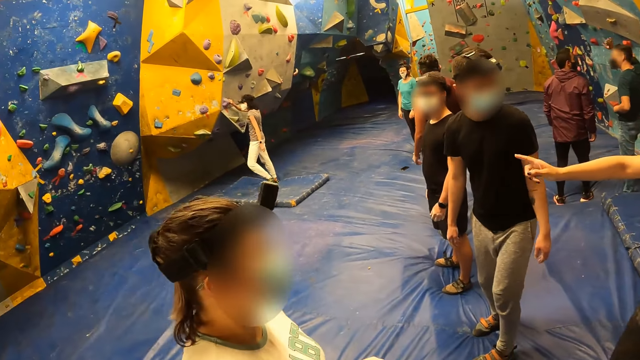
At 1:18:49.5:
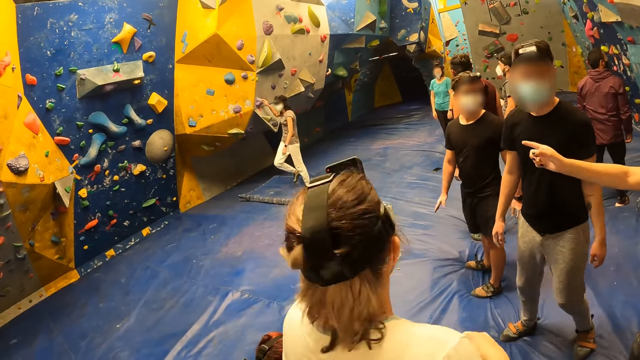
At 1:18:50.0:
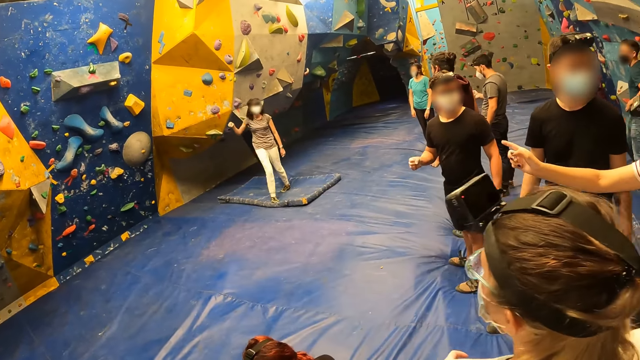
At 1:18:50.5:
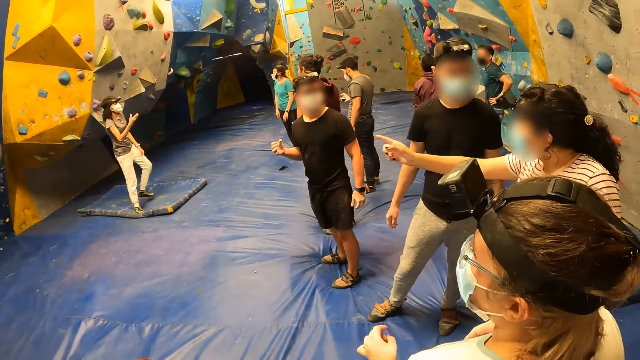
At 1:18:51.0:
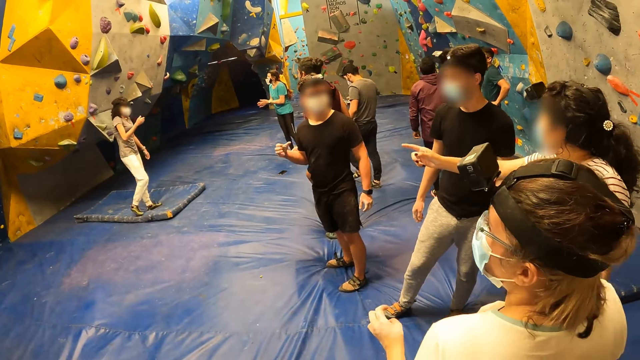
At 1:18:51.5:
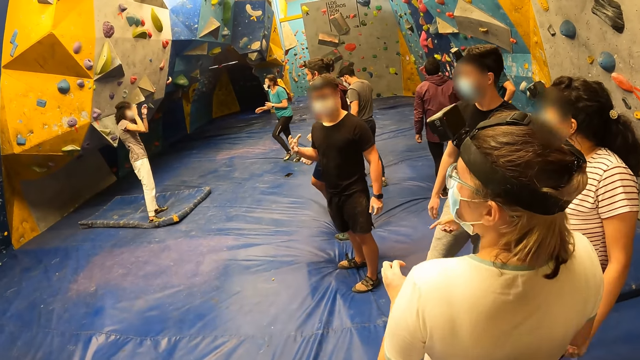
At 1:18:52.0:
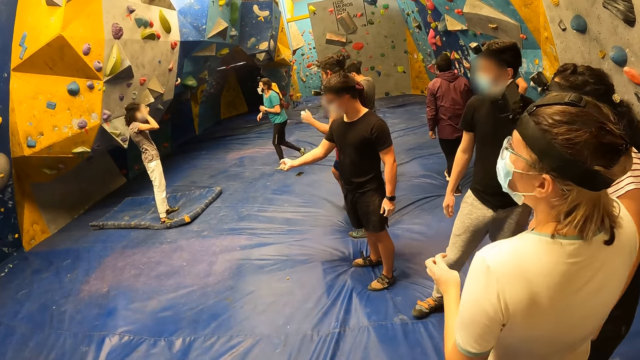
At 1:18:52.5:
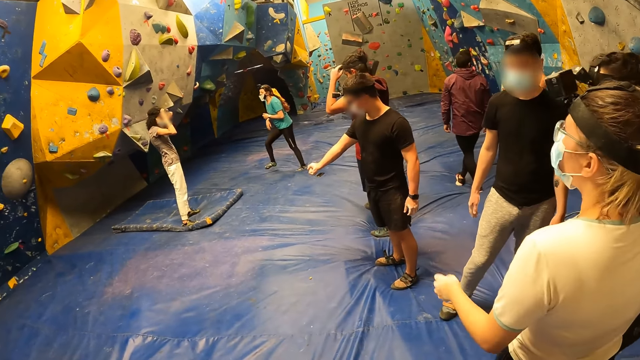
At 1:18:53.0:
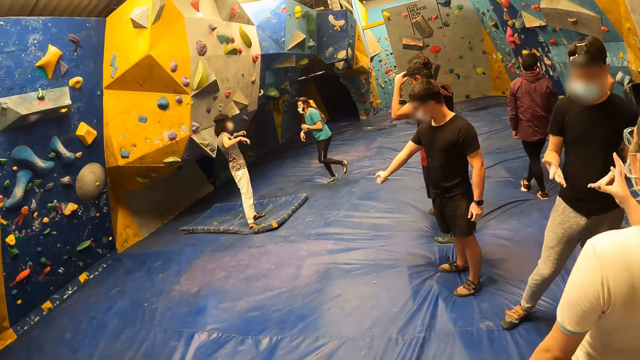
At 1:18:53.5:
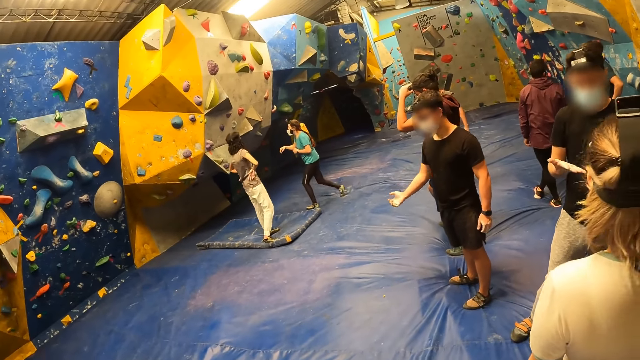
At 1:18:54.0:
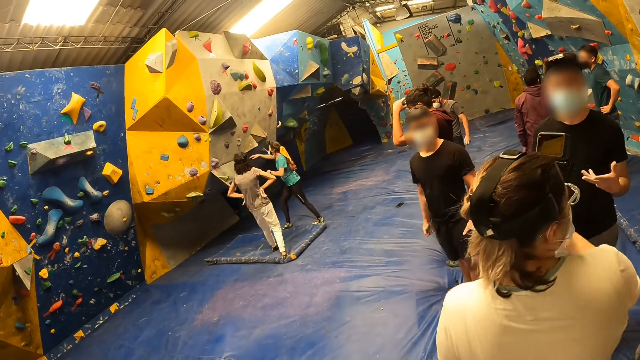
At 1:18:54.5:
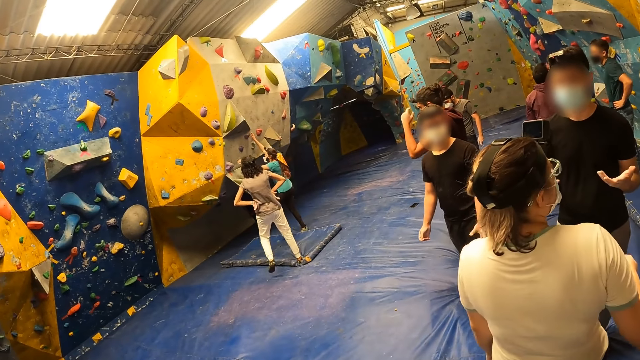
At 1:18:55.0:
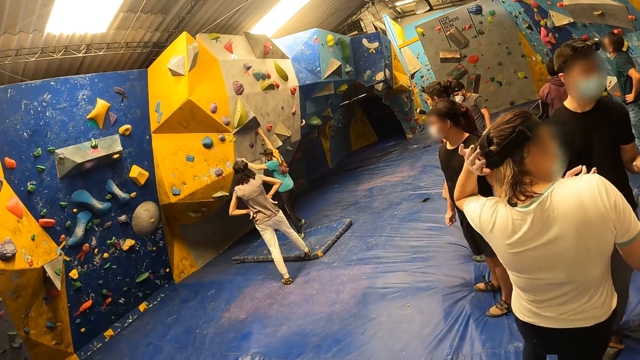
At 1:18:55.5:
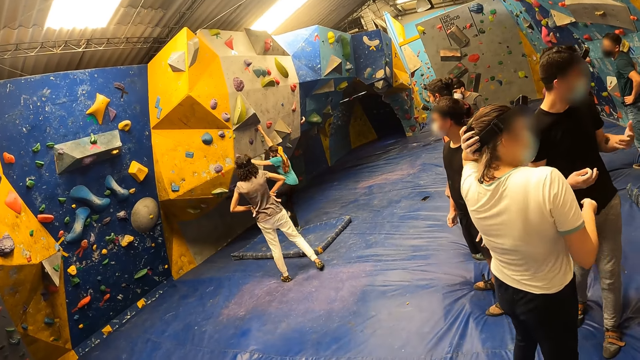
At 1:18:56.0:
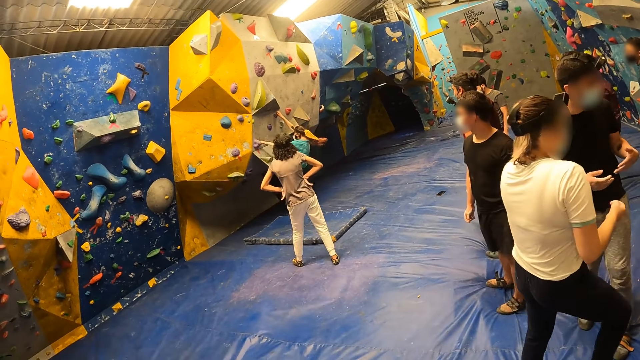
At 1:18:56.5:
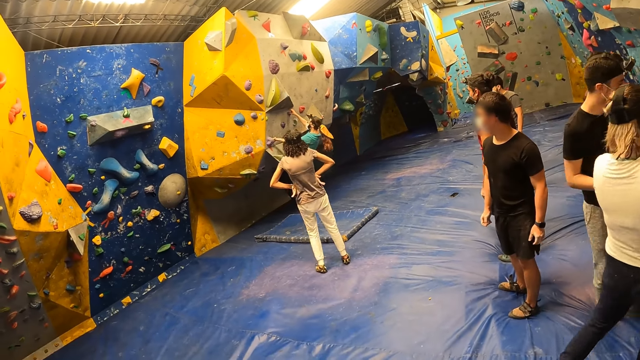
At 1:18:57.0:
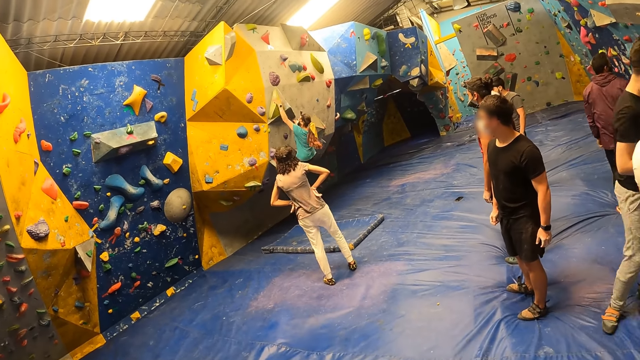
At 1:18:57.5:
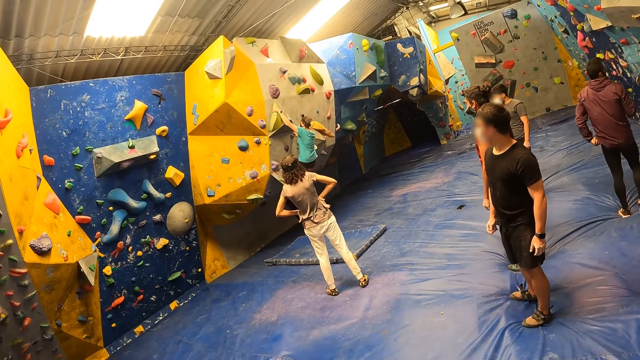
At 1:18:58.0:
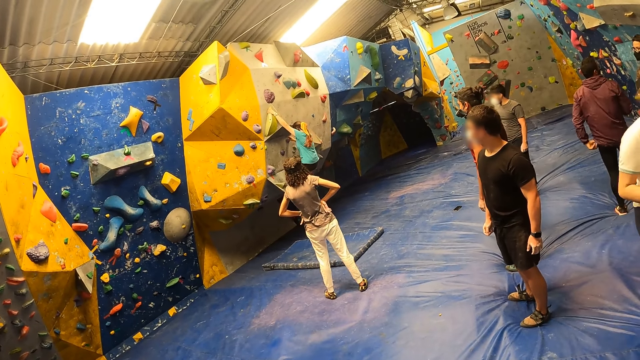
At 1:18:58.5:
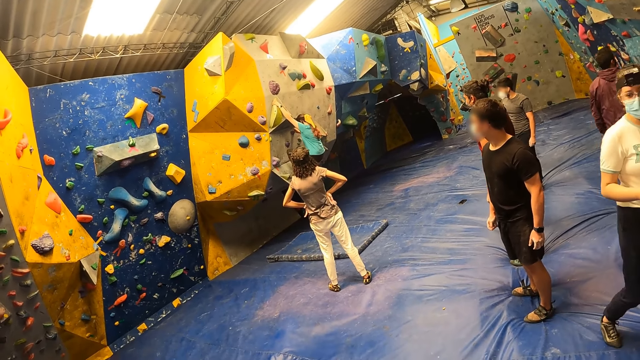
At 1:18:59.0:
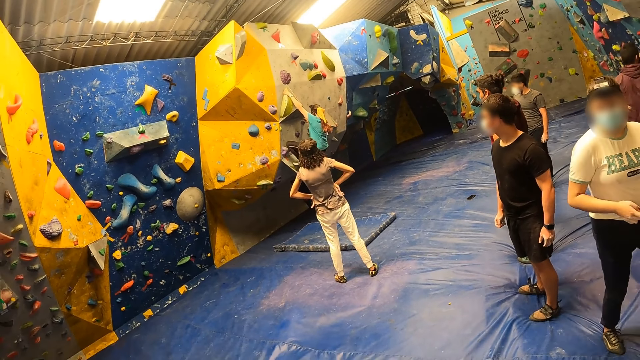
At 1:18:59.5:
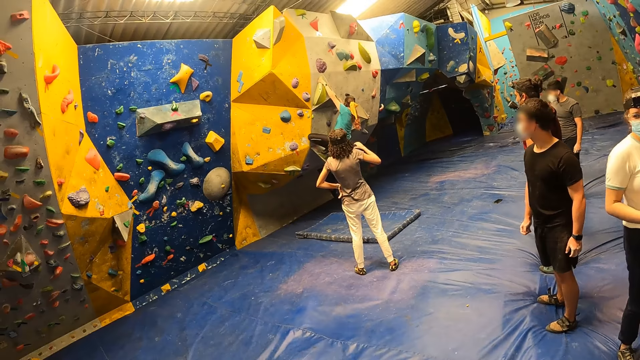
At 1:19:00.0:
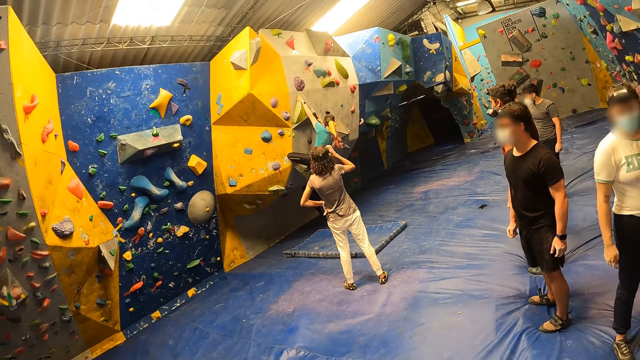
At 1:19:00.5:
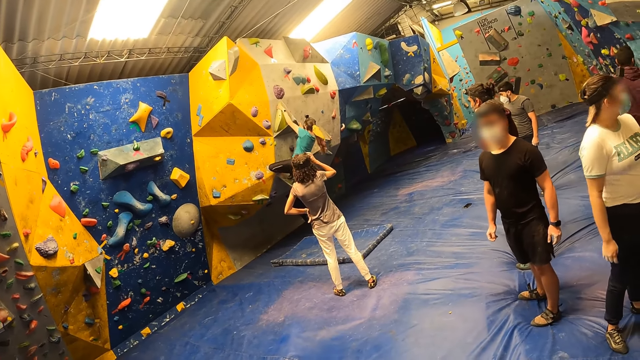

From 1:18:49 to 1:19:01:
A woman places both hands on the bouldering wall. She climbs the bouldering wall.

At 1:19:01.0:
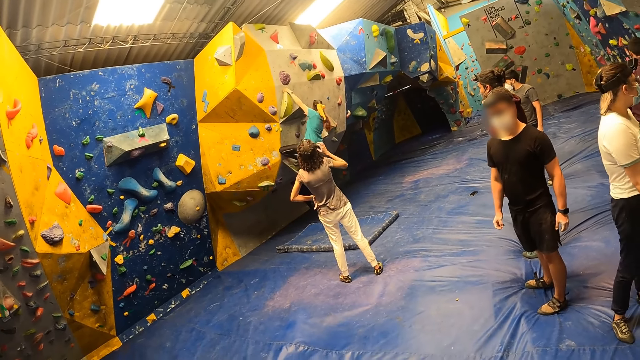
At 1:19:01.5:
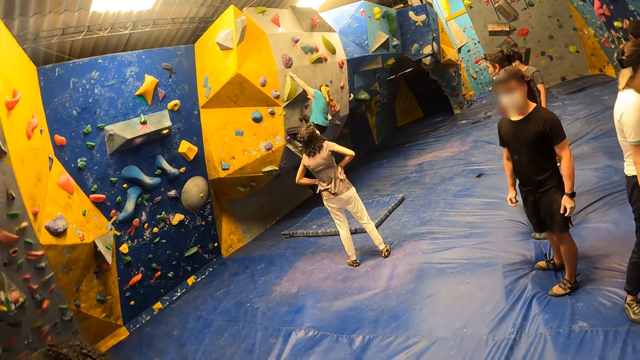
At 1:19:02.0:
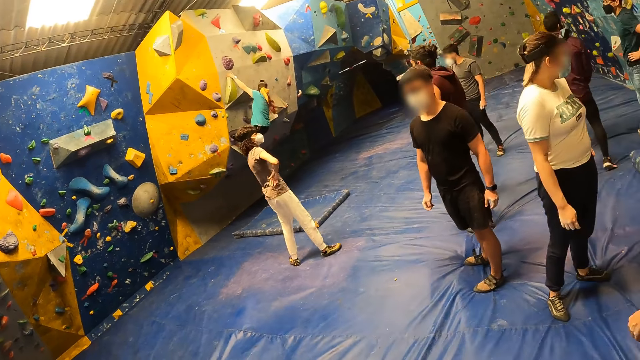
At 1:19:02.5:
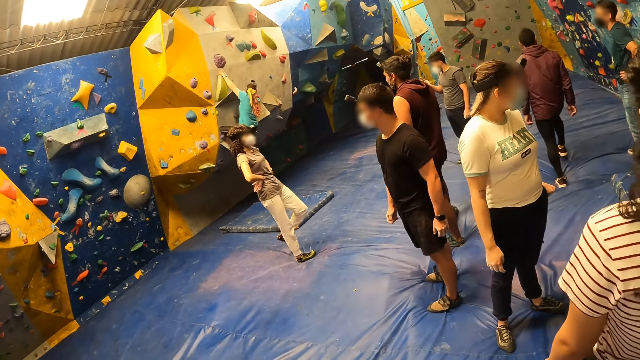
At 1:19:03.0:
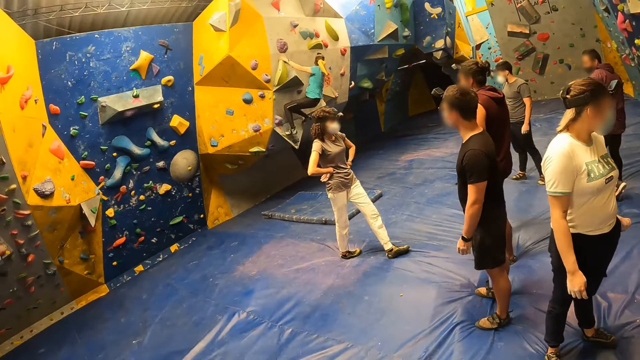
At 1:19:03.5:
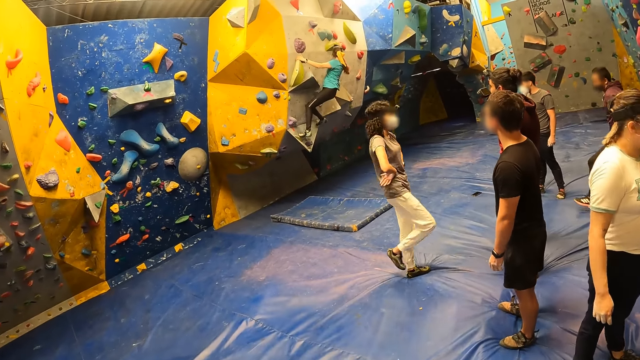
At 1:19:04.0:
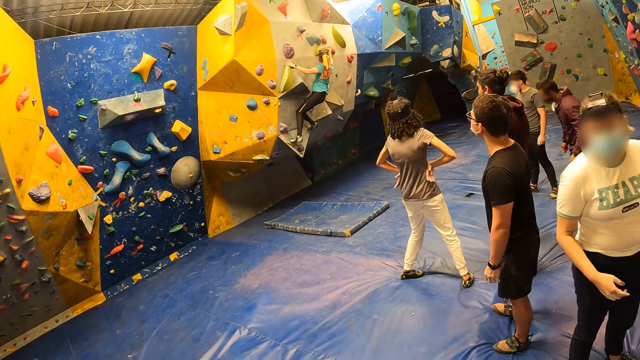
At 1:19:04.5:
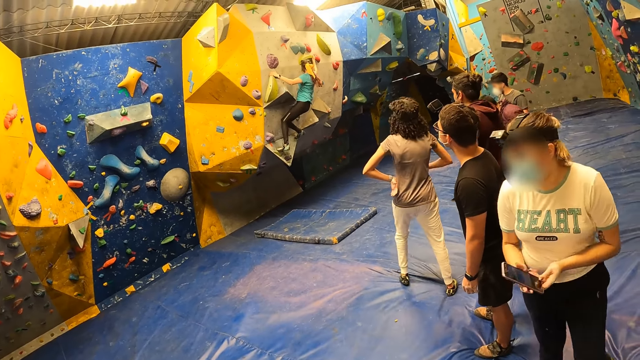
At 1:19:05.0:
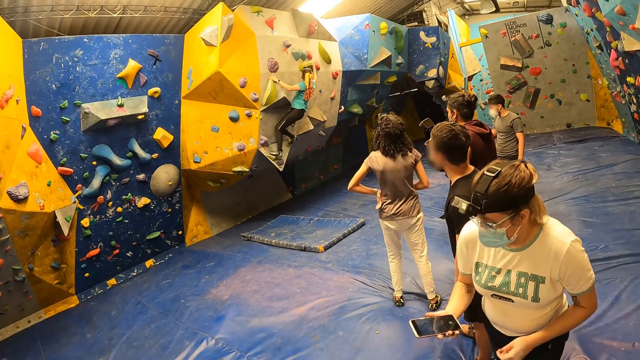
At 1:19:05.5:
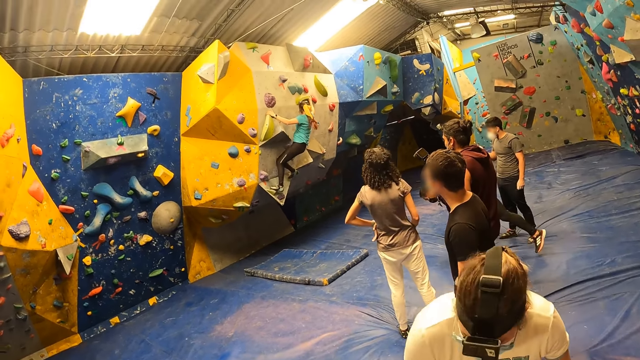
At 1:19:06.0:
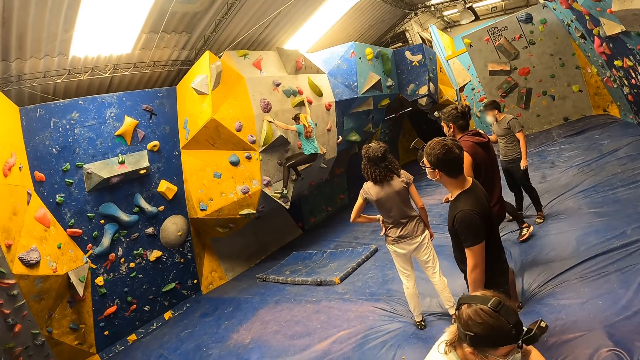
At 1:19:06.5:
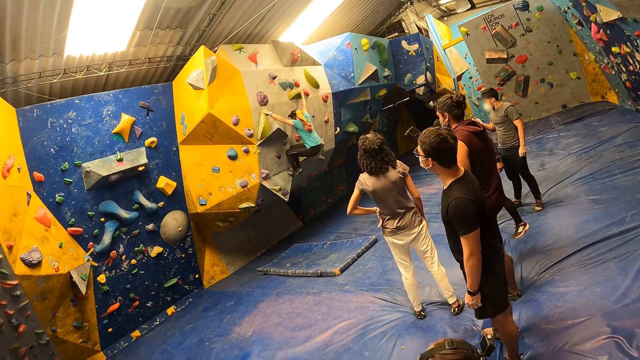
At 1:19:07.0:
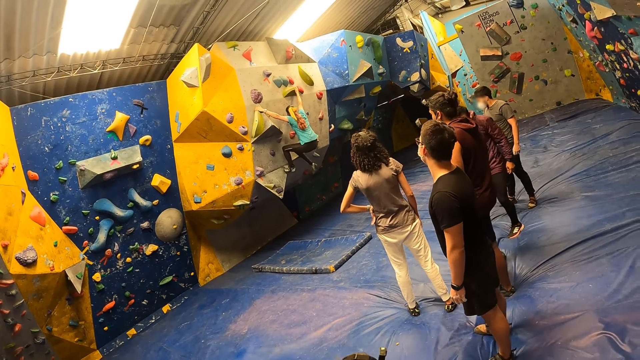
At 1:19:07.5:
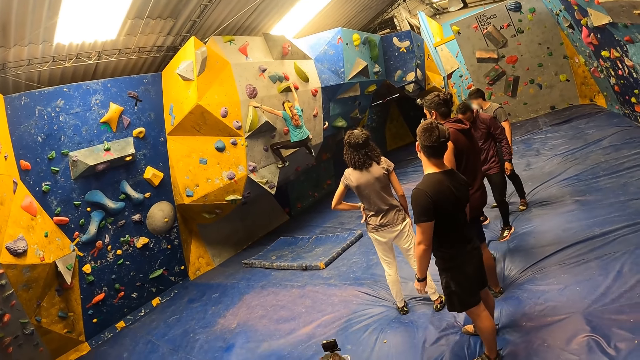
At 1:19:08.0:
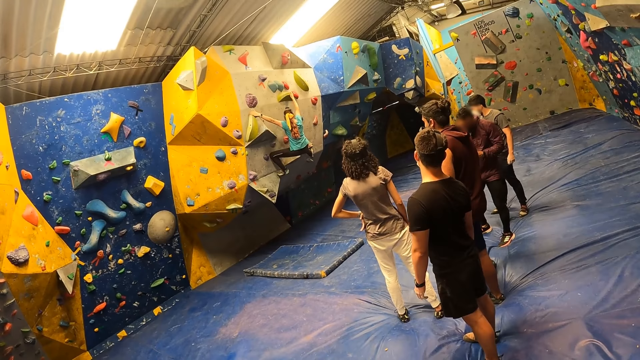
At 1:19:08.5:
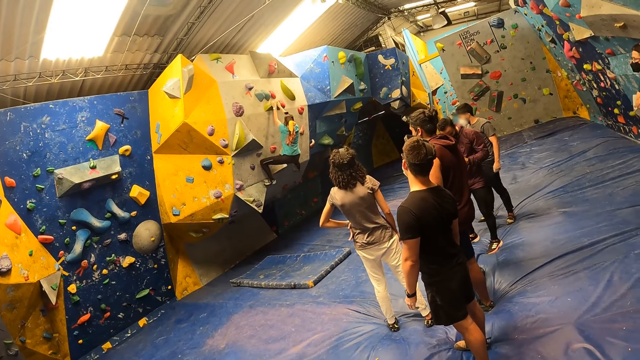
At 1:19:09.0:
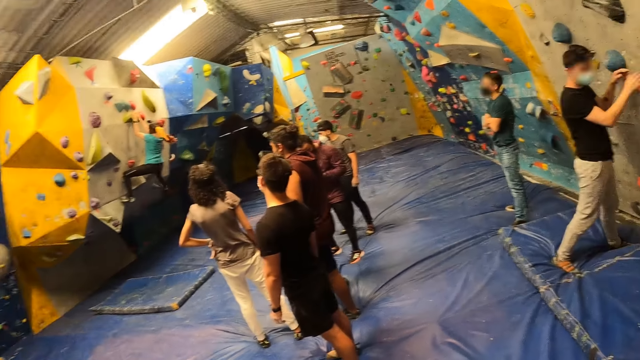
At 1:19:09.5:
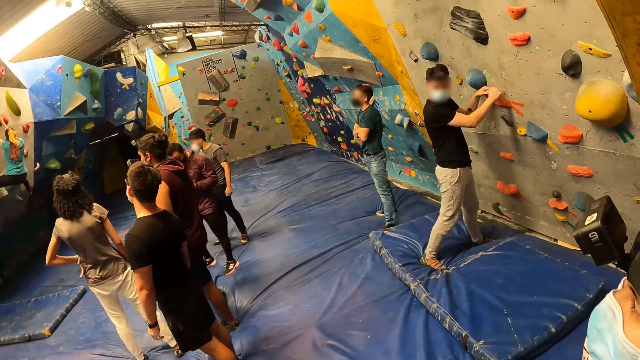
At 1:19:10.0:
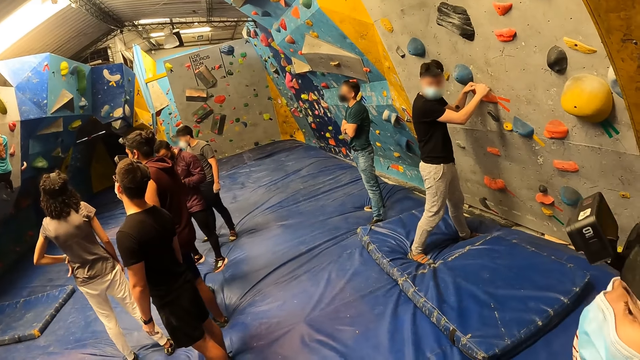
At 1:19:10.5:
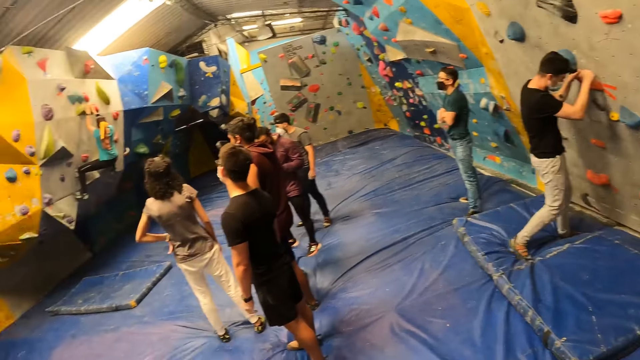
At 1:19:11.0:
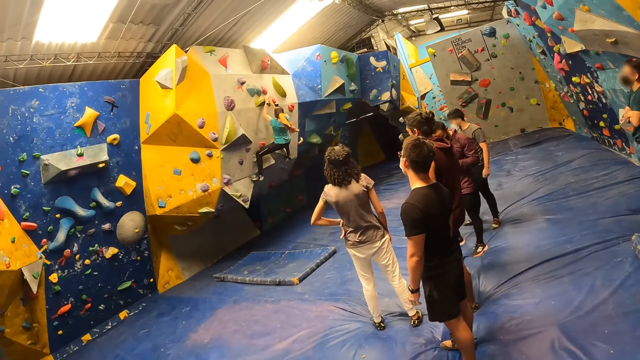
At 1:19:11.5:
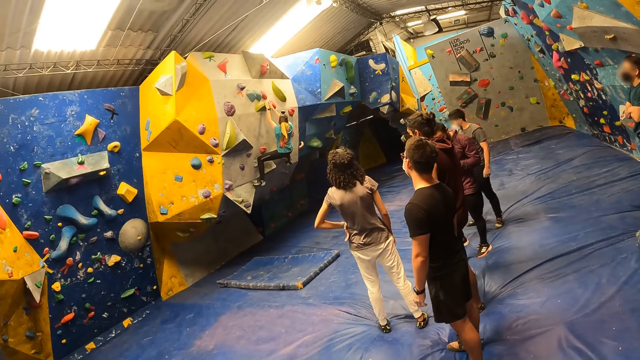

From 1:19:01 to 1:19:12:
A man places both hands on the bouldering wall.
